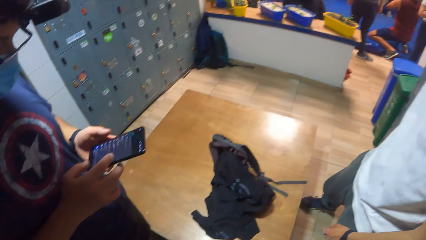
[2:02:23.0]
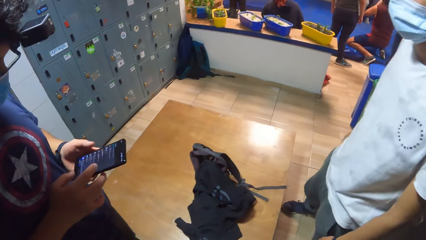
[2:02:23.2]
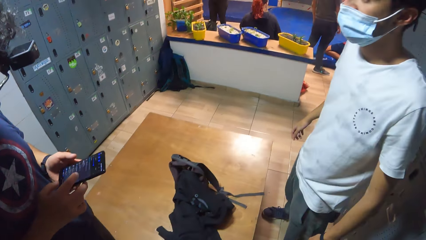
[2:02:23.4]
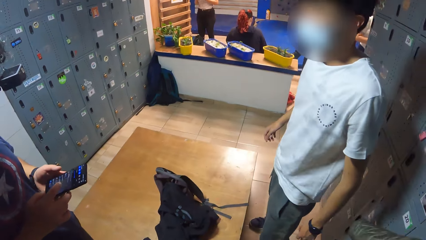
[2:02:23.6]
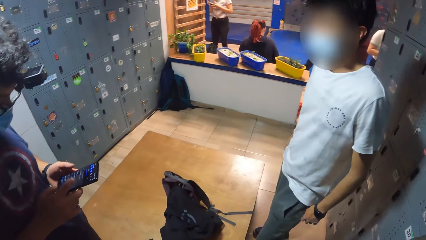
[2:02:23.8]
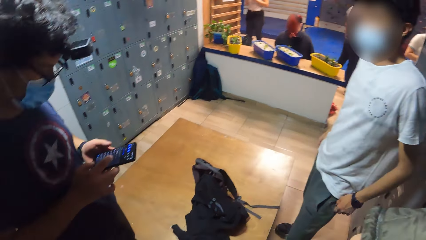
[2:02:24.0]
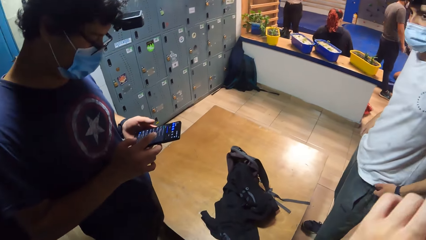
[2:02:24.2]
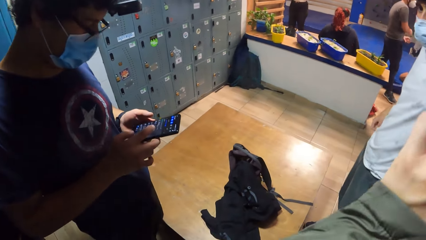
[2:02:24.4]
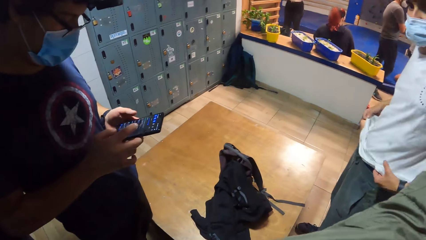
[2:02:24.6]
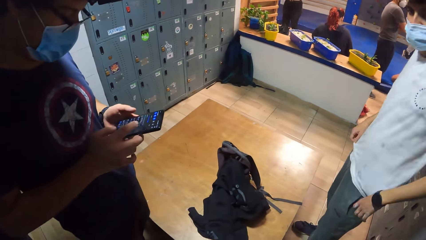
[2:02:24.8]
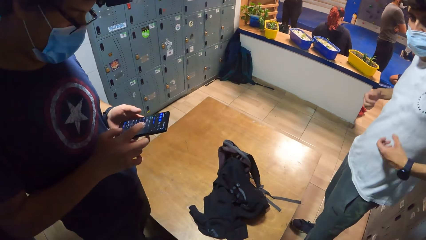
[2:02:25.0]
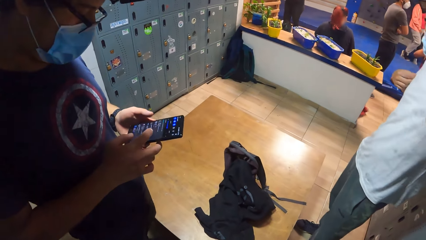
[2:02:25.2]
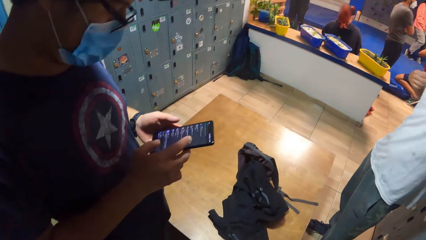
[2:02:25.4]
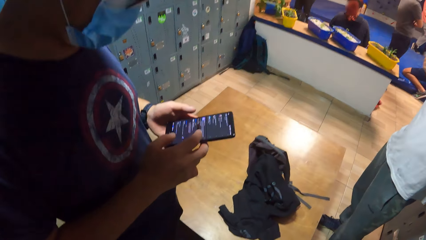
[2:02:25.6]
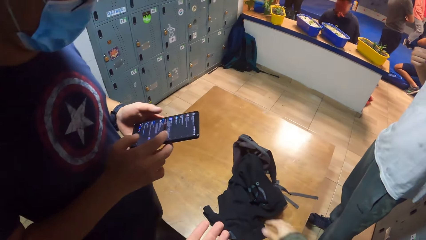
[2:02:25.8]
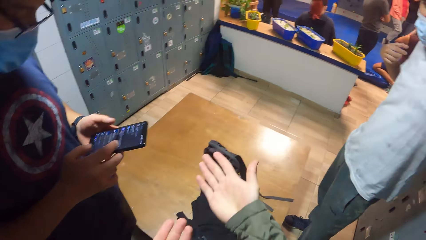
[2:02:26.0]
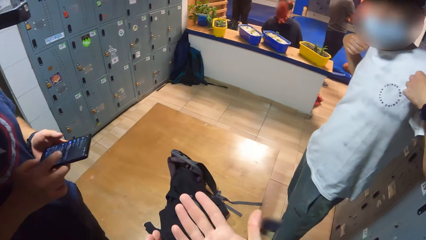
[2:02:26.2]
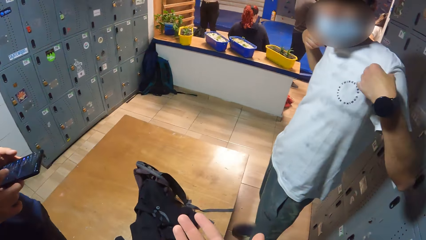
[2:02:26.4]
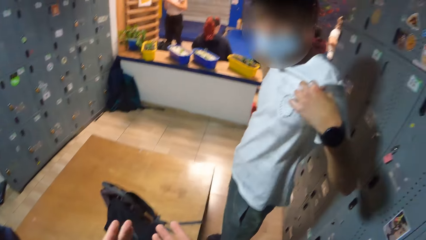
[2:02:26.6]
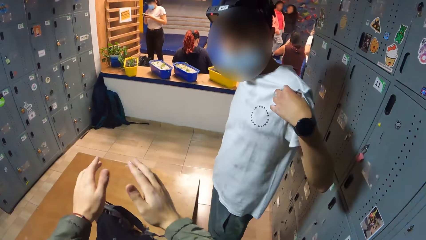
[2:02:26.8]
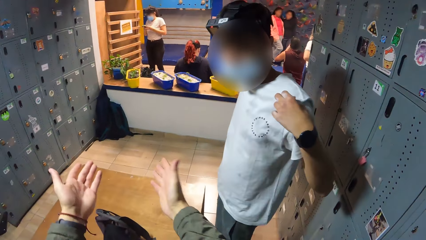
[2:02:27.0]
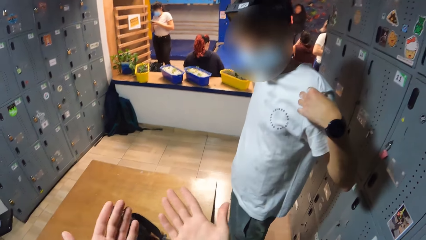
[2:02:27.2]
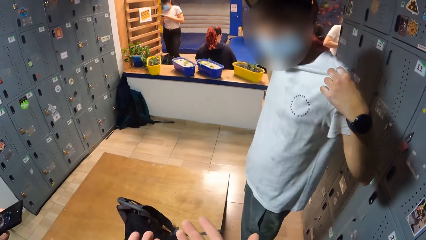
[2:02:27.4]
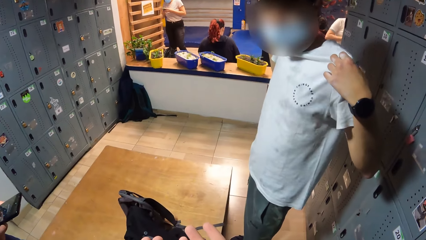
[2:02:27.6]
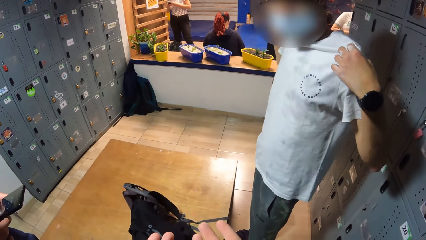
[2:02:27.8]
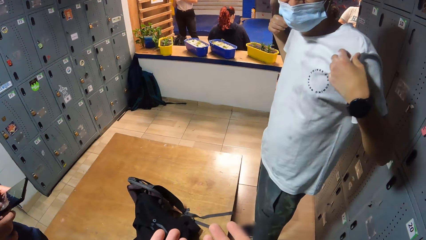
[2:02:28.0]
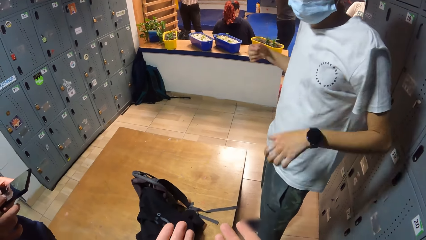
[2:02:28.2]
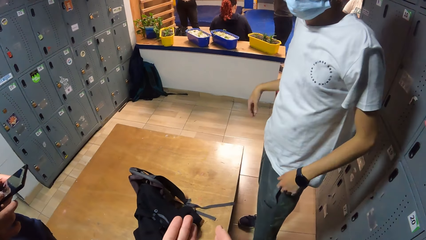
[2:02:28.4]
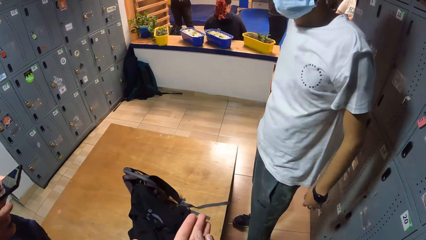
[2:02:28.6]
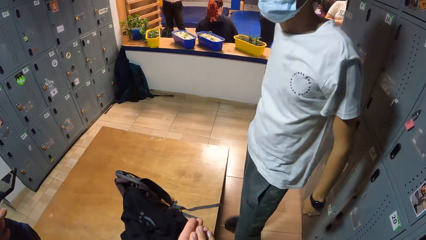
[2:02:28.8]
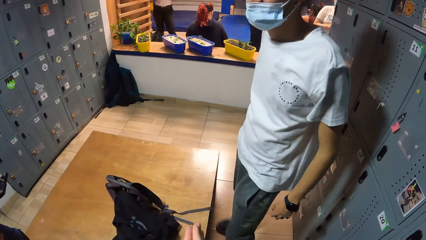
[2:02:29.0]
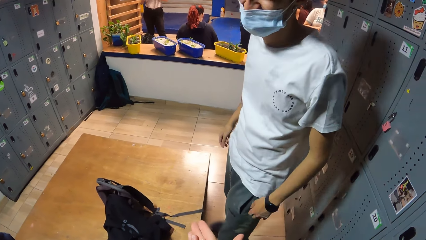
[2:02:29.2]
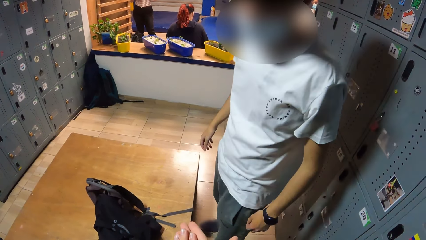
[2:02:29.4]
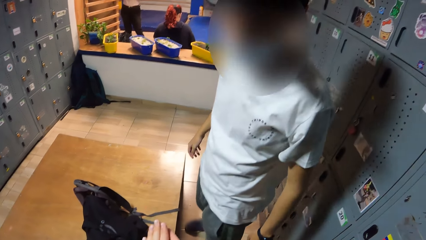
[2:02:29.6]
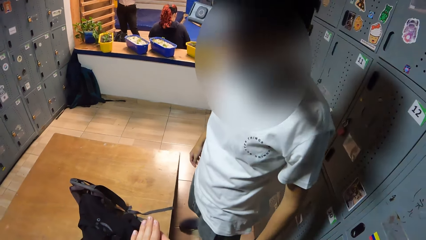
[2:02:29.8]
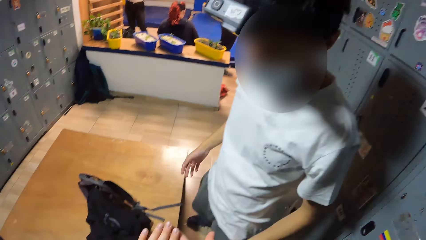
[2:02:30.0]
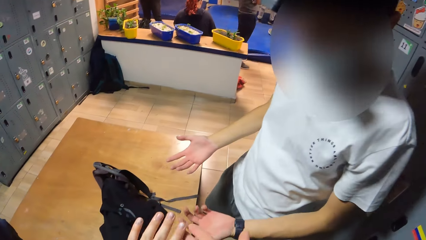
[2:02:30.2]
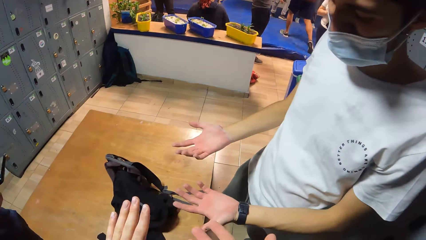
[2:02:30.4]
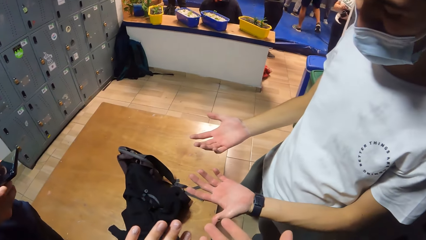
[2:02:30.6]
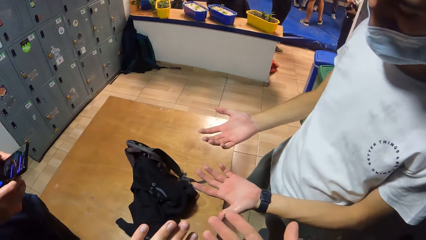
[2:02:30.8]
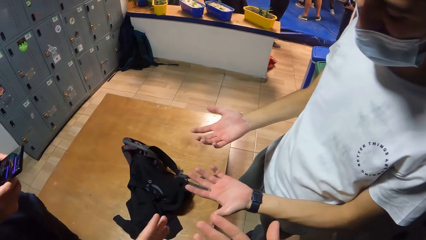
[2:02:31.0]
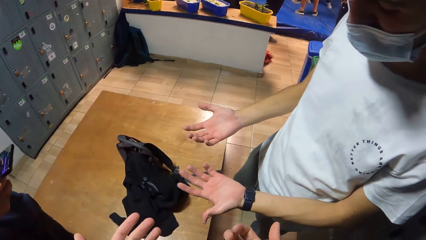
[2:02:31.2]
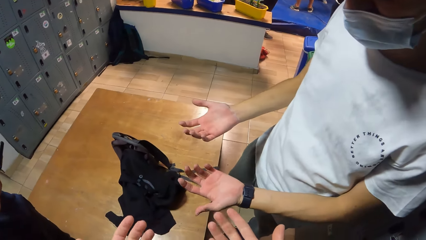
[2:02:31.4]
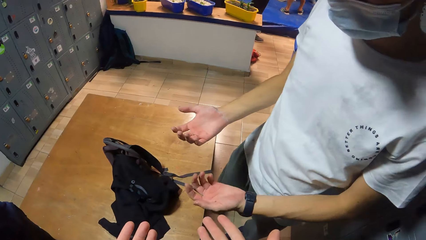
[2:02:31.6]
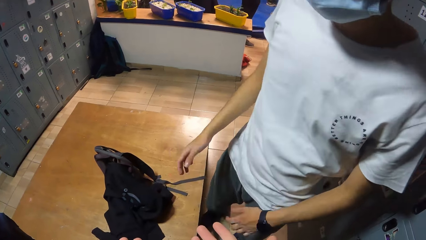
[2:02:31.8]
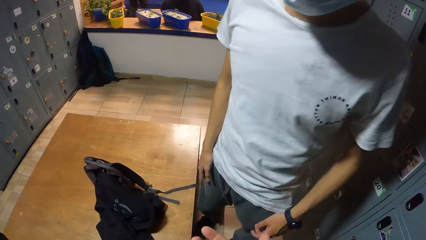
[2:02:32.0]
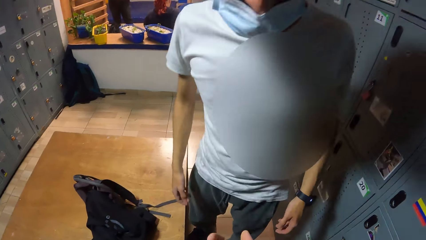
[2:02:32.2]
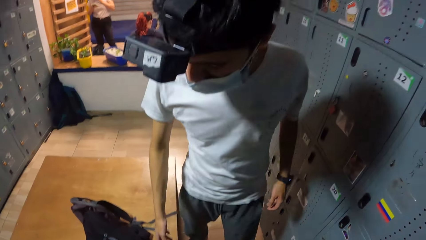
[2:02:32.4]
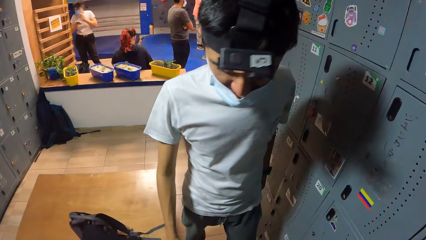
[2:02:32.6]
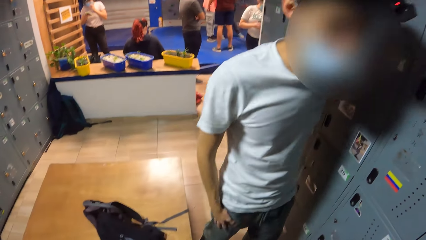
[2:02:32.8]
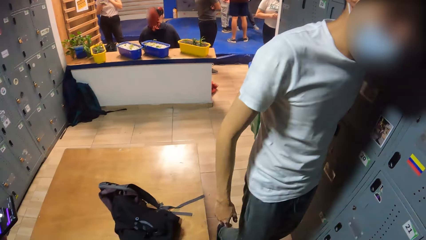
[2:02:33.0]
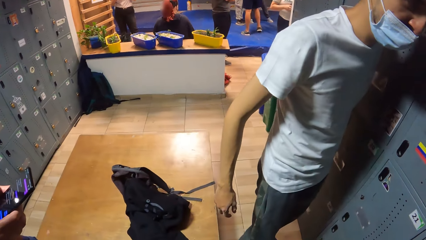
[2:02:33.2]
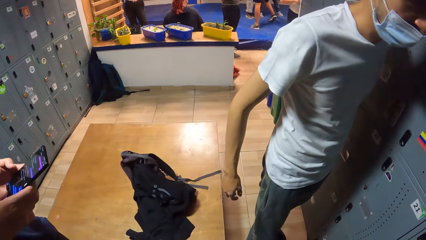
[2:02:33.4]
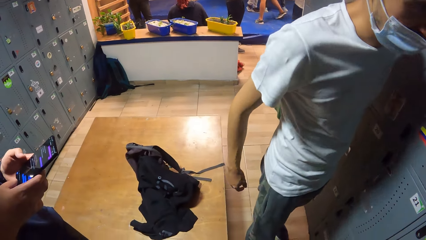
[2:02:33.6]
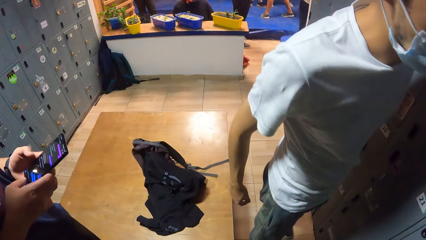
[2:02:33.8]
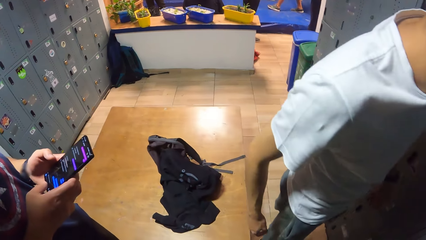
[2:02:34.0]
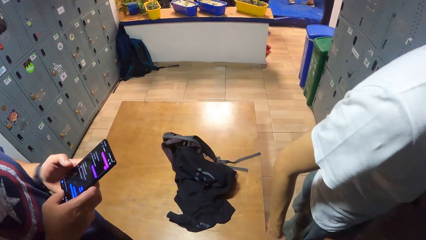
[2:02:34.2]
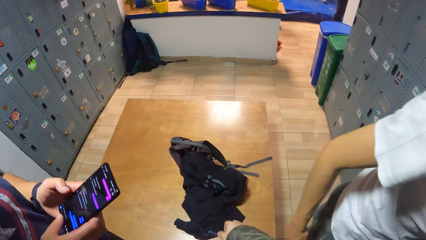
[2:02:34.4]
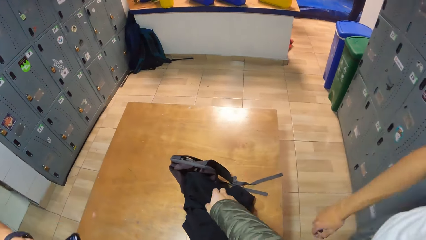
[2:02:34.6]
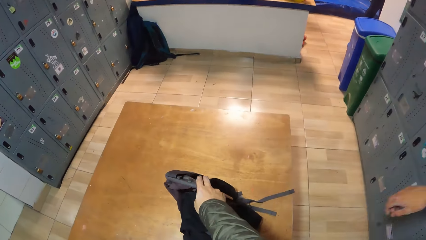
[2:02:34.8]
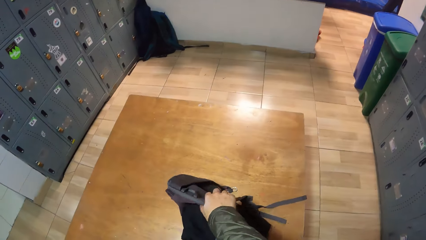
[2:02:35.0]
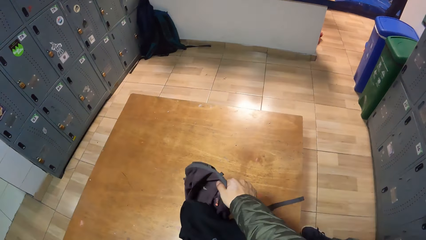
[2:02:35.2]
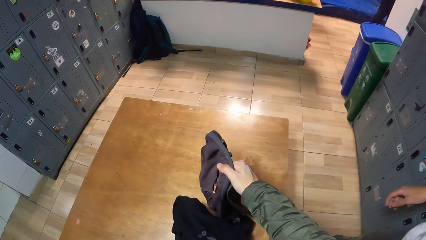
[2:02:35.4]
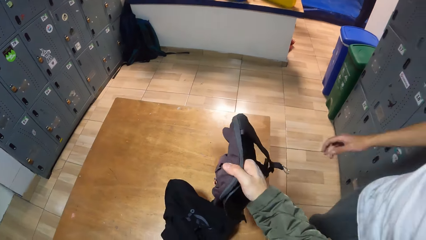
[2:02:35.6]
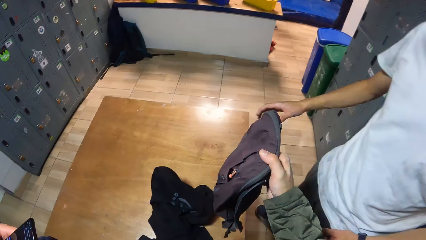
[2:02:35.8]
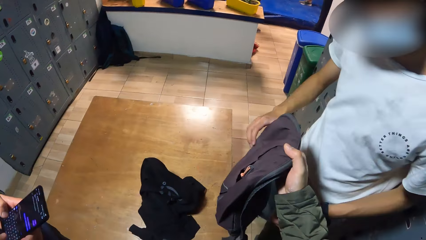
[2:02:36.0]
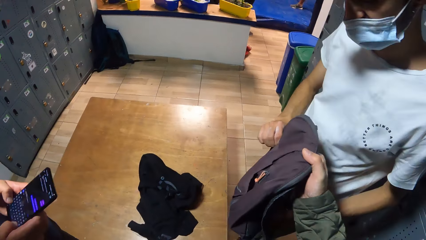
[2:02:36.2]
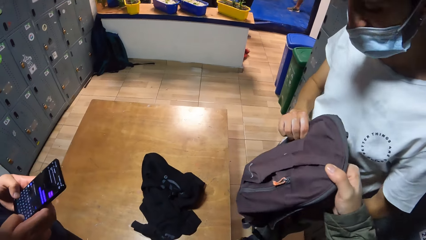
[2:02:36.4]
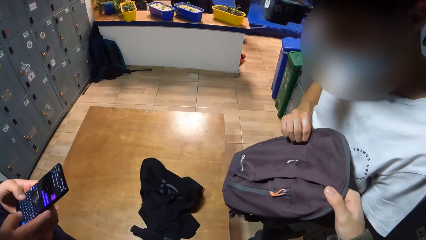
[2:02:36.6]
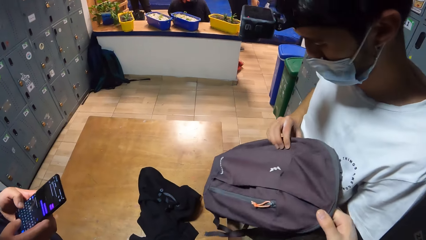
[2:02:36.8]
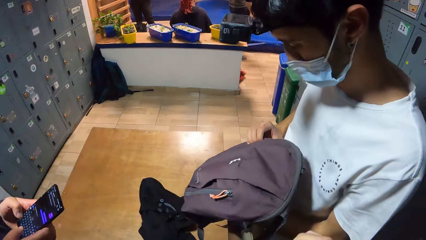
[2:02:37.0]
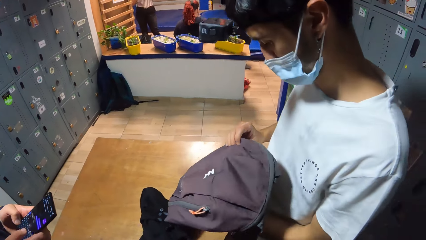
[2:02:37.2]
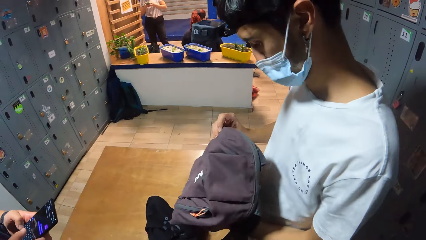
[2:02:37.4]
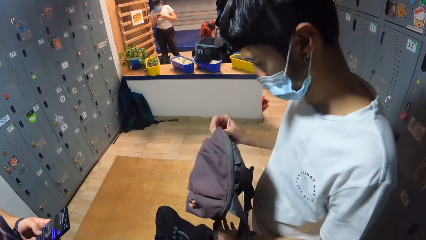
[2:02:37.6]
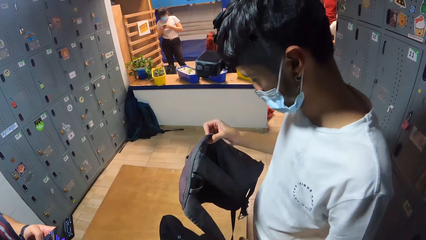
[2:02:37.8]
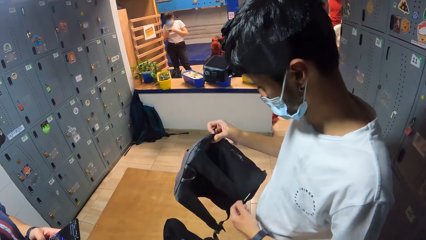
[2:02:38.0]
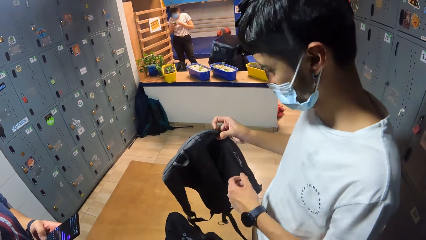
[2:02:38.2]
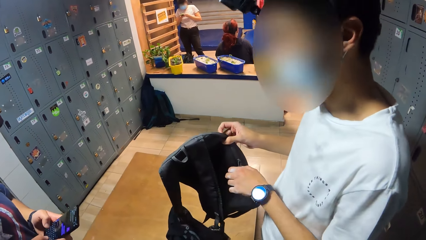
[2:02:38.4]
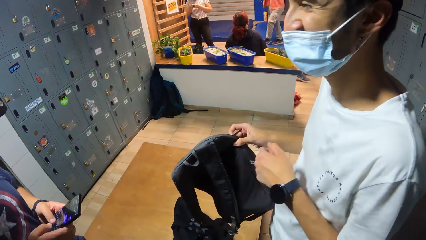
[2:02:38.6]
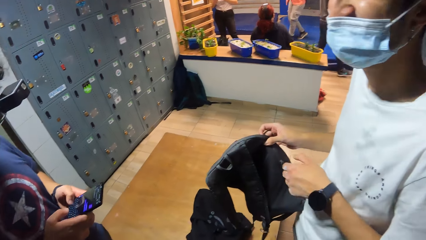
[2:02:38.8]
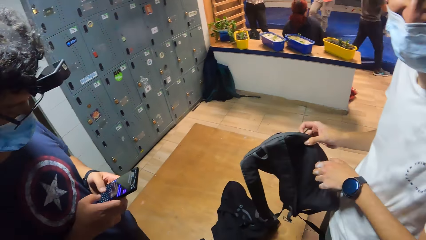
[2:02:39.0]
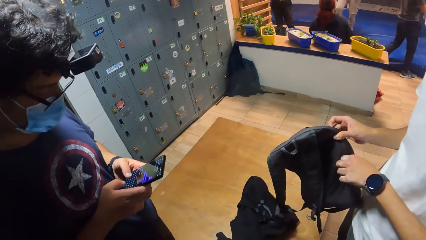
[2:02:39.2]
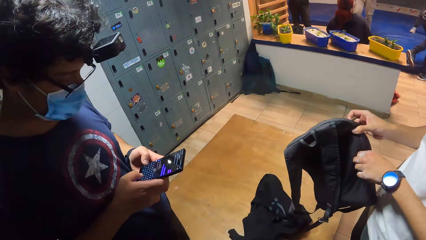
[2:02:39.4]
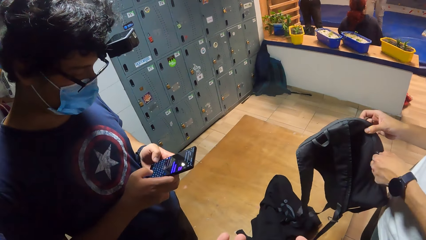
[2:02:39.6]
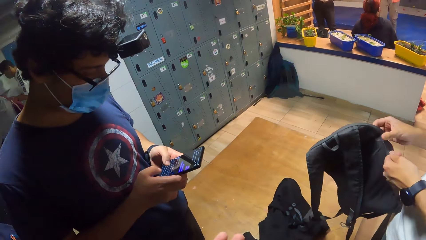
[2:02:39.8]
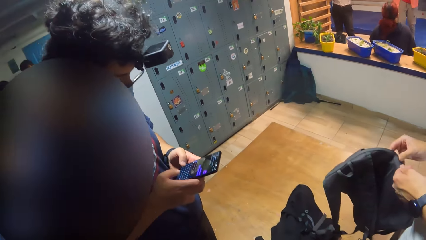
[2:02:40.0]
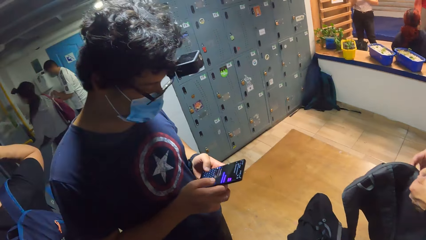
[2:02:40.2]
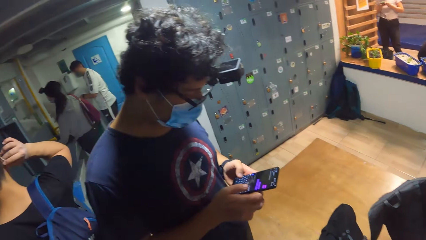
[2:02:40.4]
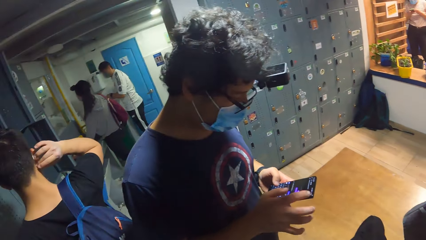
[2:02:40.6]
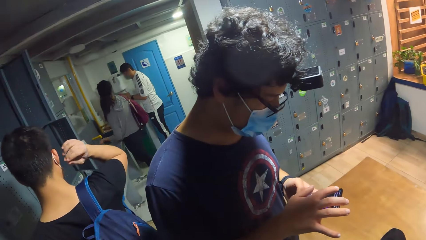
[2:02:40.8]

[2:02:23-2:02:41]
A man looks at another man. The first man adjusts his shirt with his hands. The camera wearer converses with the first man. He stretches his hands forward. The first man converses with the camera wearer. He looks at his hands and walks to a safe. The camera wearer picks the bag from the bench with his right hand. He passes the bag to the first man with his right hand. The other man operates the phone with his hands. The first man looks at the bag. He unzips the bag with his left hand.
